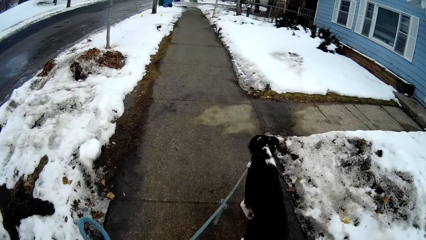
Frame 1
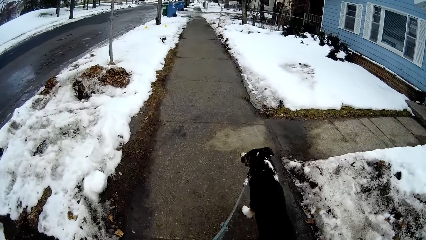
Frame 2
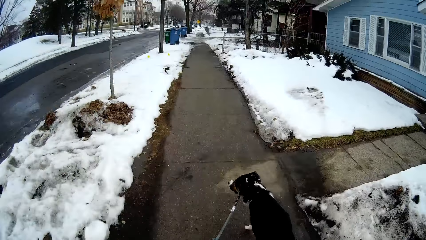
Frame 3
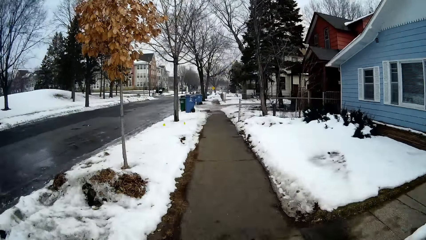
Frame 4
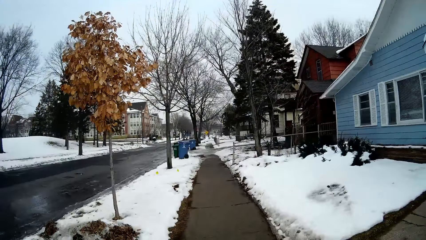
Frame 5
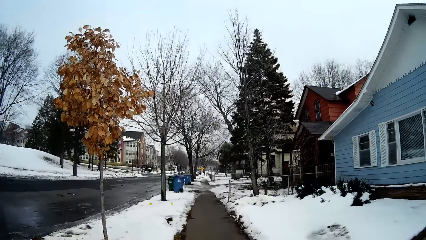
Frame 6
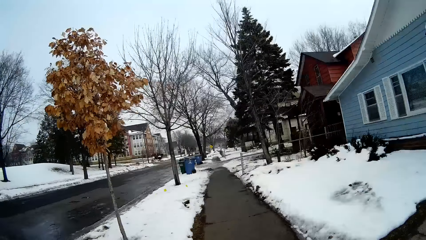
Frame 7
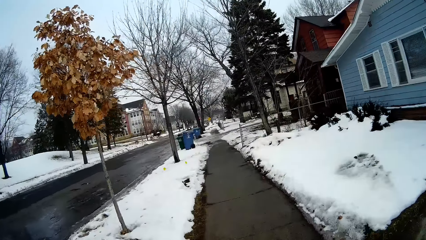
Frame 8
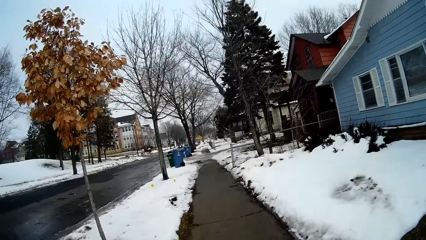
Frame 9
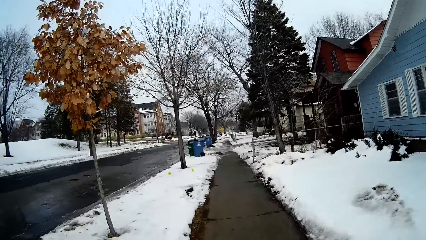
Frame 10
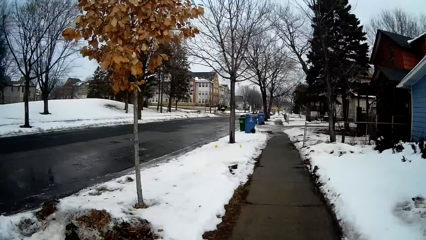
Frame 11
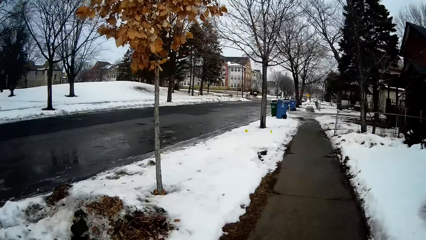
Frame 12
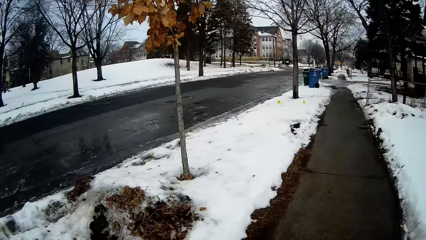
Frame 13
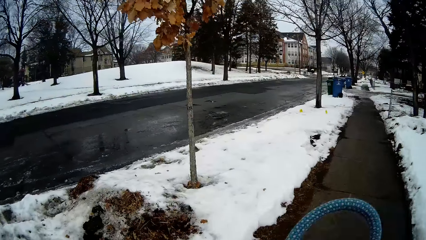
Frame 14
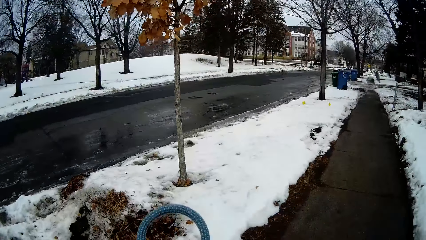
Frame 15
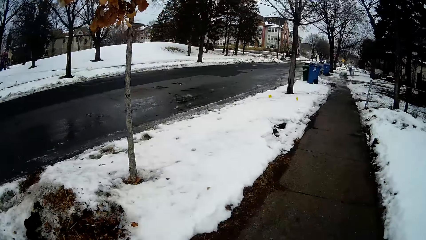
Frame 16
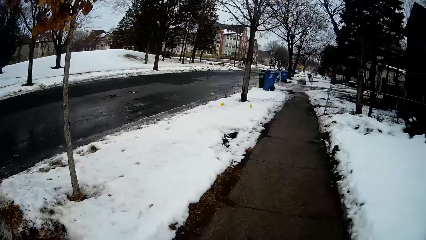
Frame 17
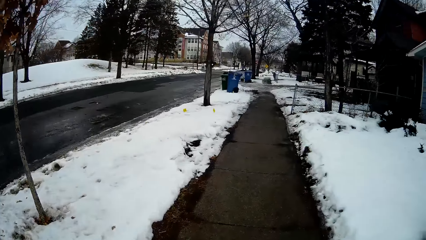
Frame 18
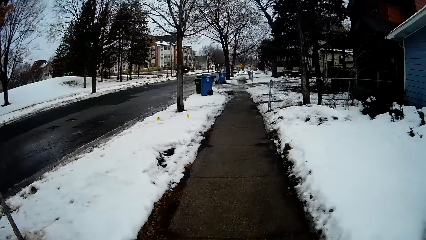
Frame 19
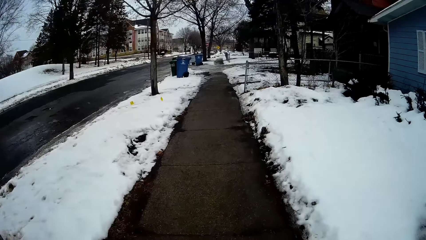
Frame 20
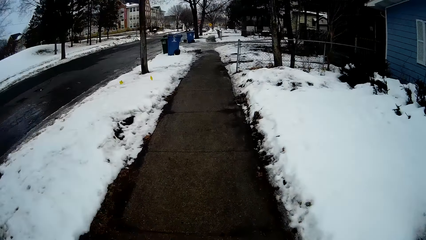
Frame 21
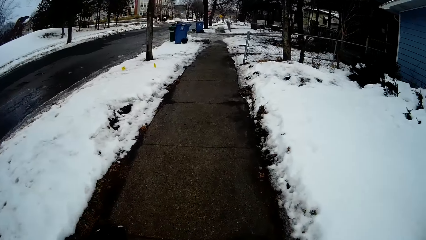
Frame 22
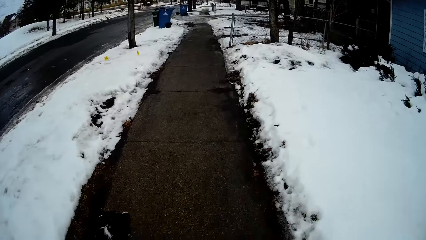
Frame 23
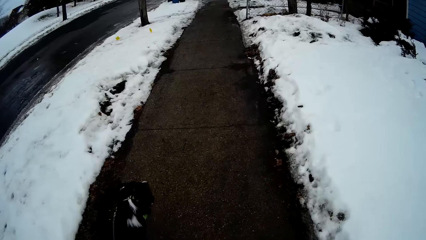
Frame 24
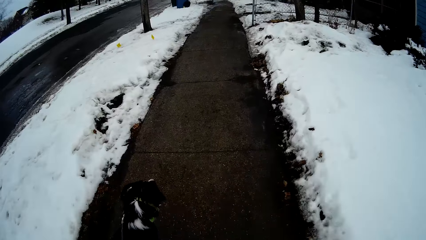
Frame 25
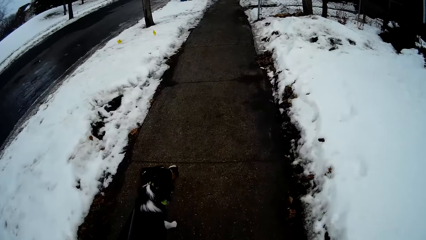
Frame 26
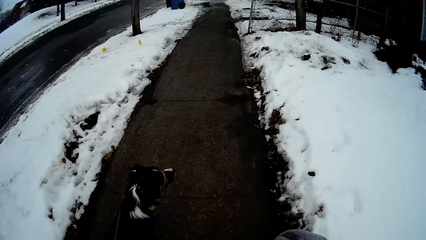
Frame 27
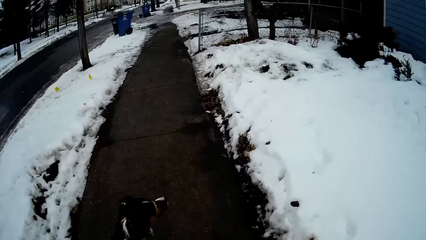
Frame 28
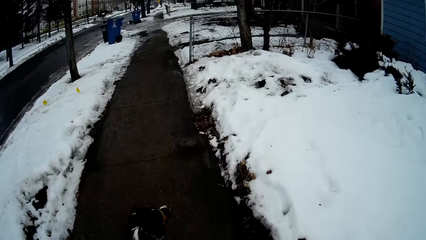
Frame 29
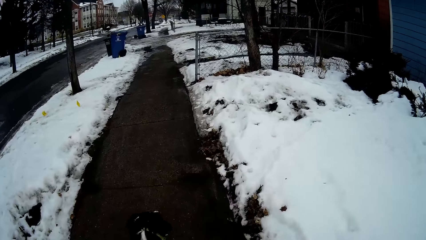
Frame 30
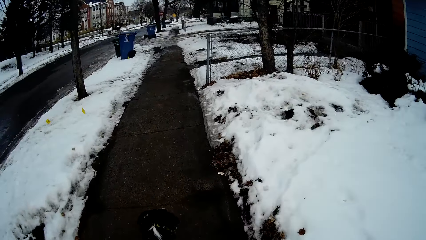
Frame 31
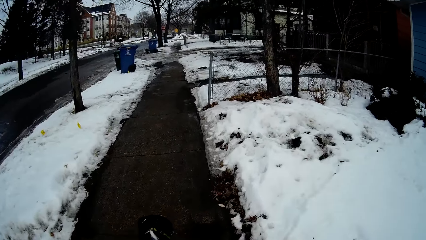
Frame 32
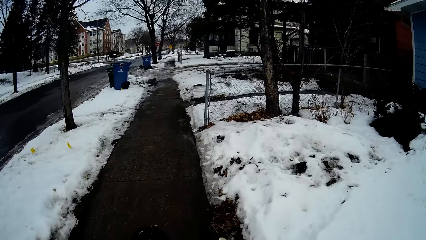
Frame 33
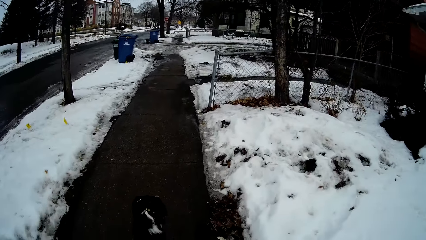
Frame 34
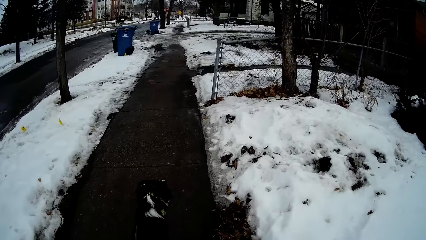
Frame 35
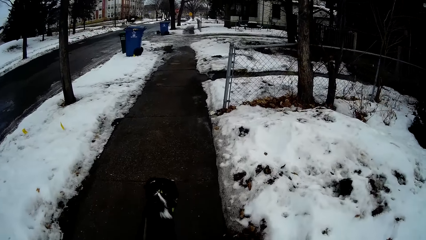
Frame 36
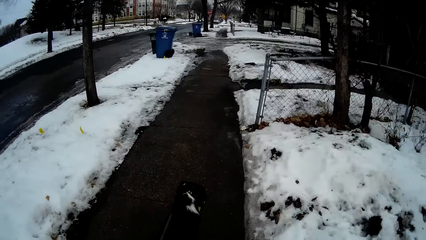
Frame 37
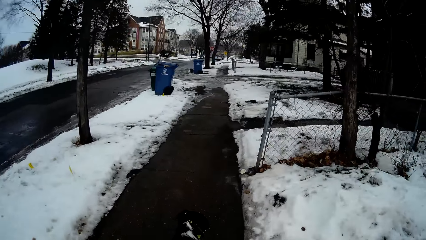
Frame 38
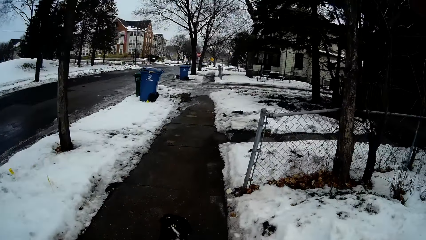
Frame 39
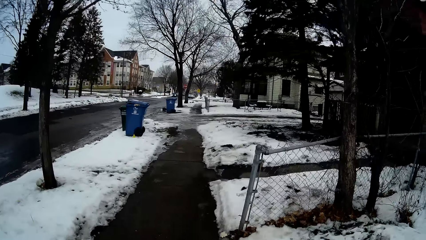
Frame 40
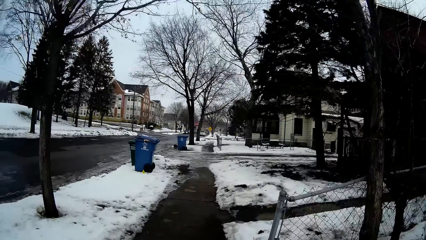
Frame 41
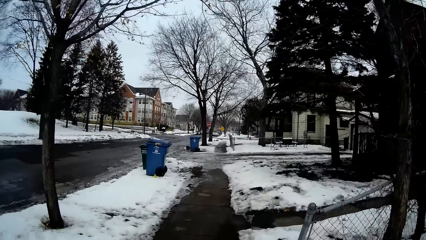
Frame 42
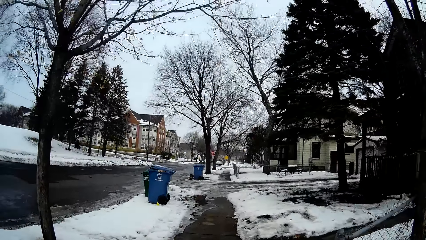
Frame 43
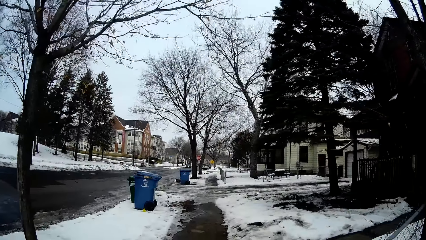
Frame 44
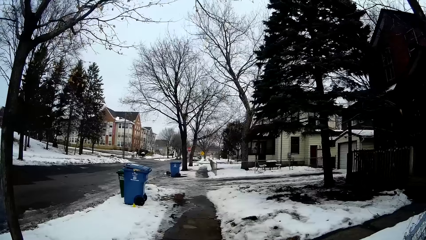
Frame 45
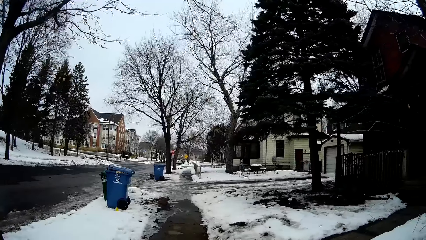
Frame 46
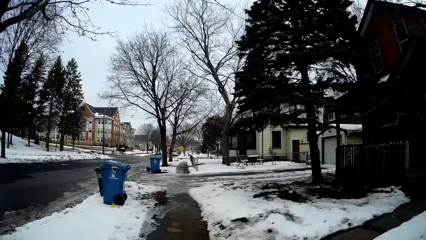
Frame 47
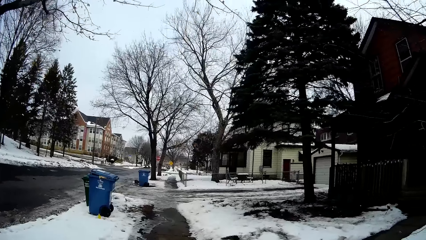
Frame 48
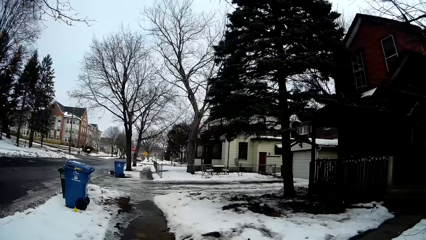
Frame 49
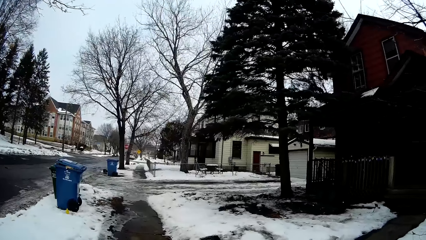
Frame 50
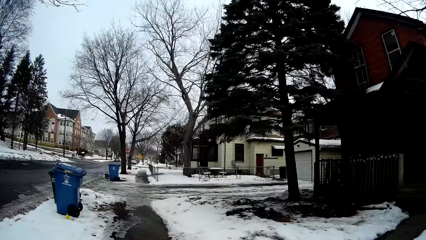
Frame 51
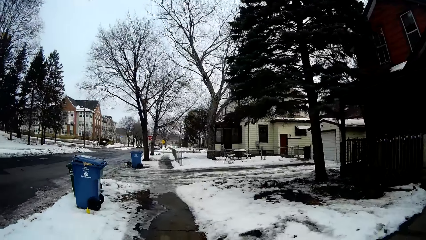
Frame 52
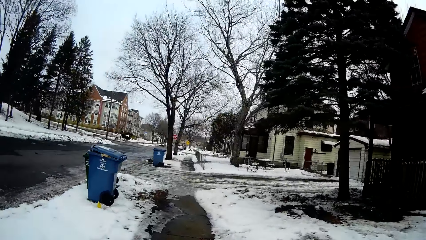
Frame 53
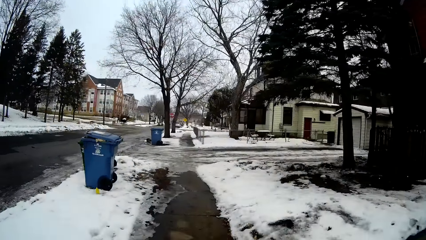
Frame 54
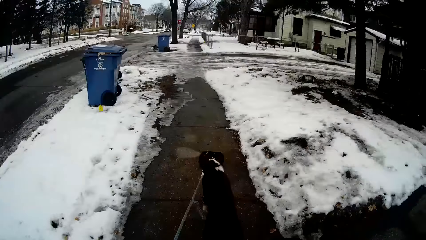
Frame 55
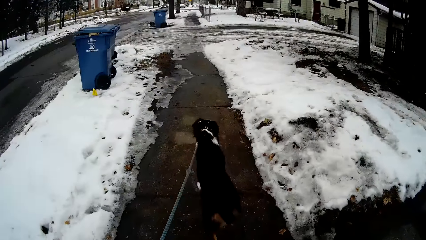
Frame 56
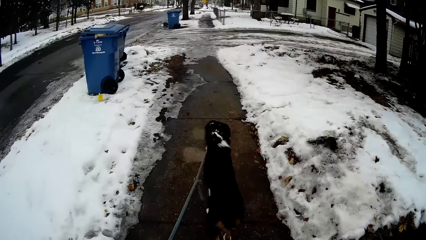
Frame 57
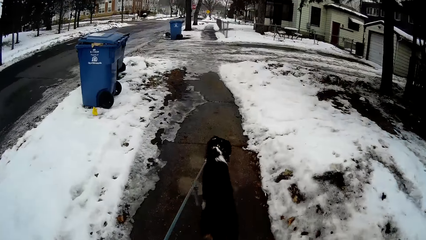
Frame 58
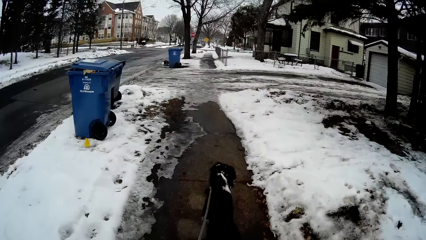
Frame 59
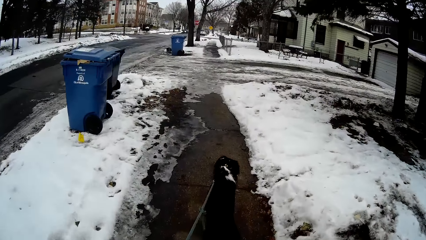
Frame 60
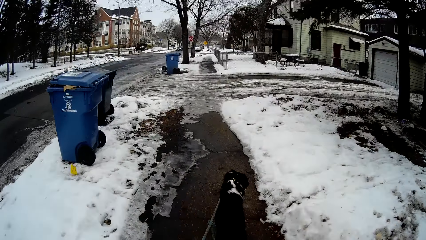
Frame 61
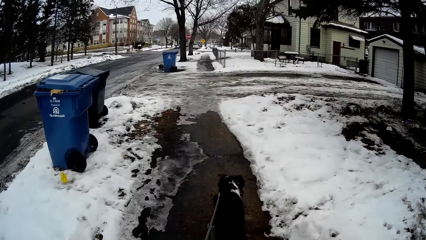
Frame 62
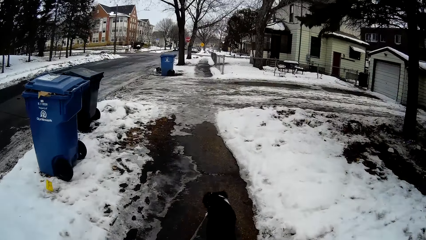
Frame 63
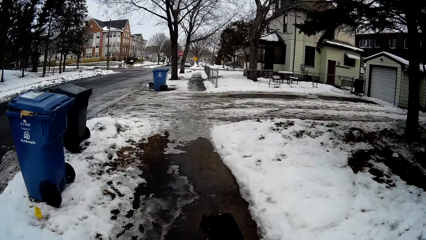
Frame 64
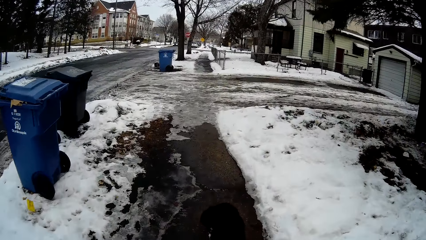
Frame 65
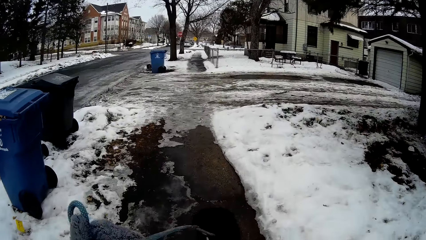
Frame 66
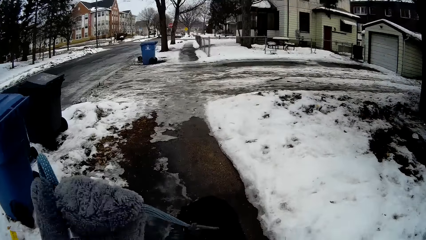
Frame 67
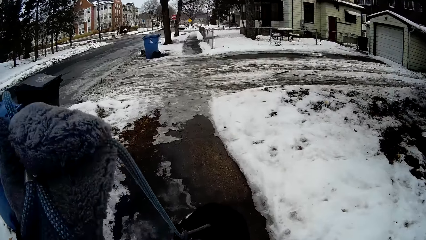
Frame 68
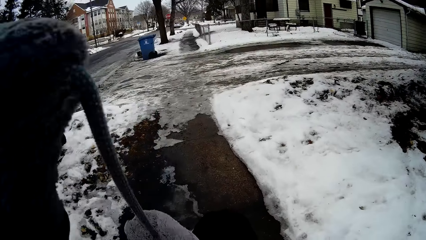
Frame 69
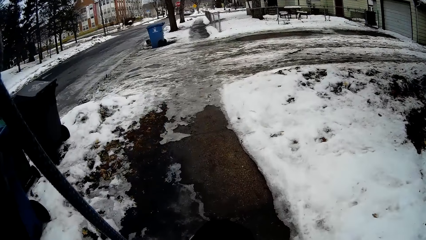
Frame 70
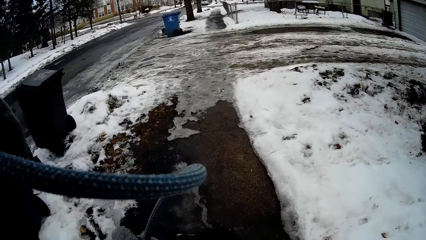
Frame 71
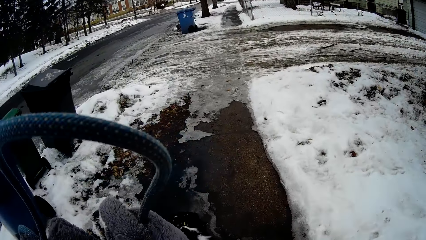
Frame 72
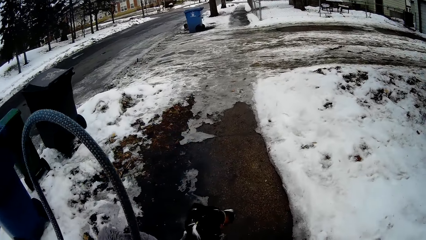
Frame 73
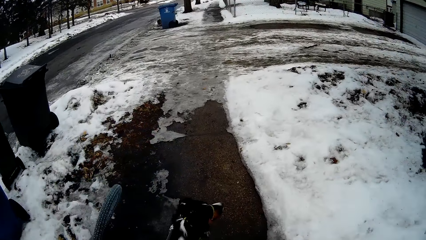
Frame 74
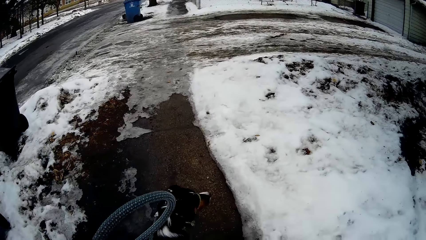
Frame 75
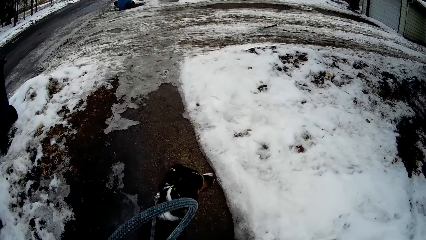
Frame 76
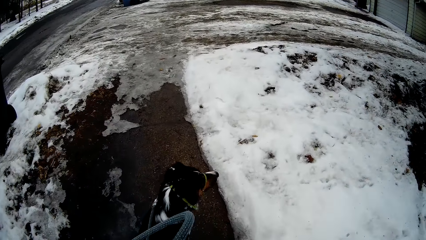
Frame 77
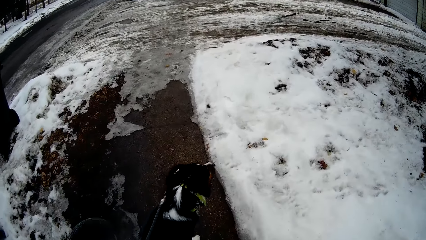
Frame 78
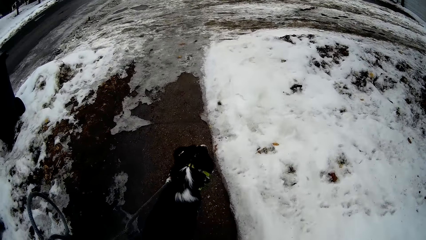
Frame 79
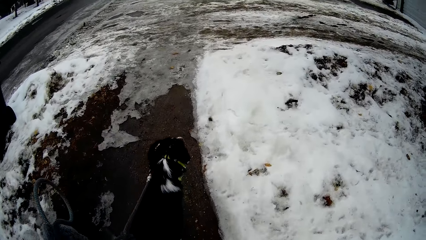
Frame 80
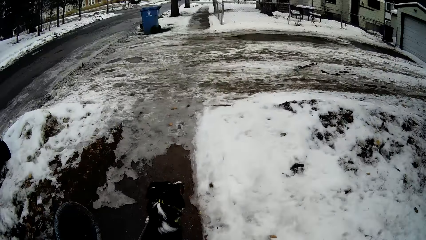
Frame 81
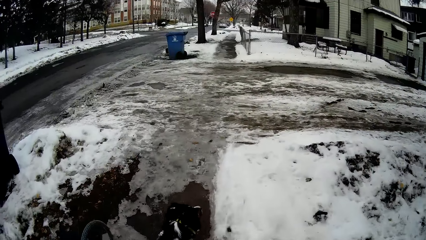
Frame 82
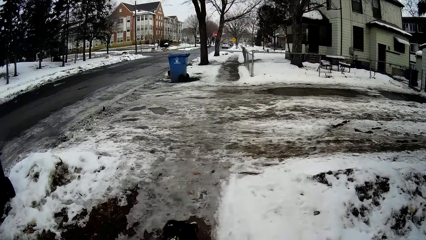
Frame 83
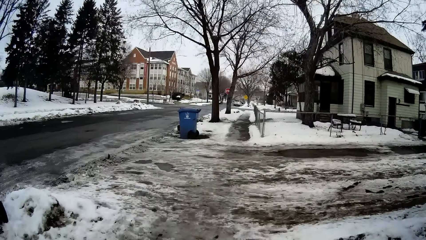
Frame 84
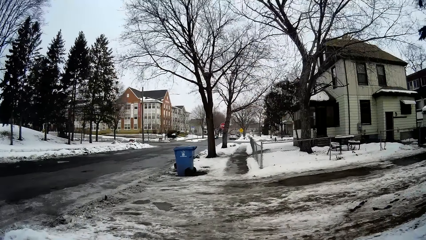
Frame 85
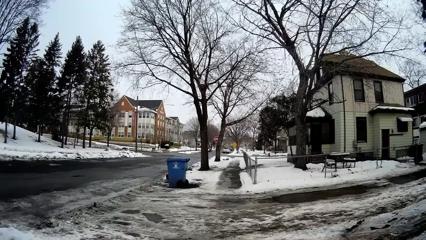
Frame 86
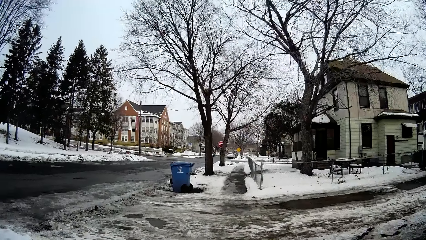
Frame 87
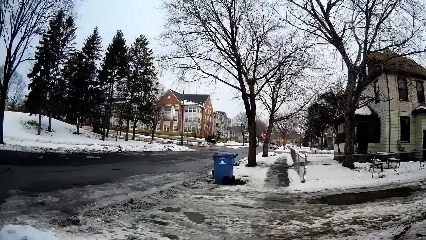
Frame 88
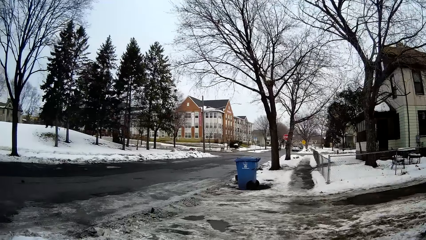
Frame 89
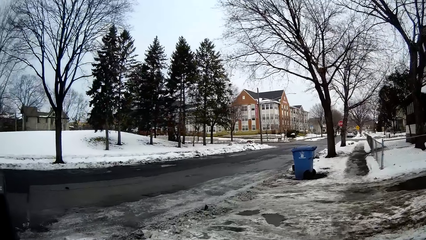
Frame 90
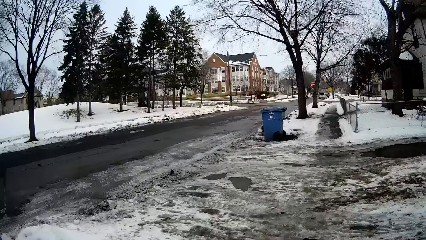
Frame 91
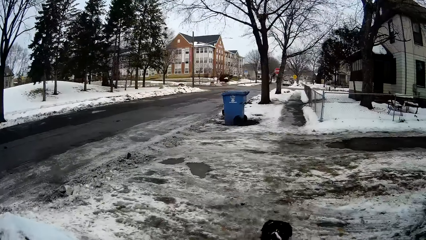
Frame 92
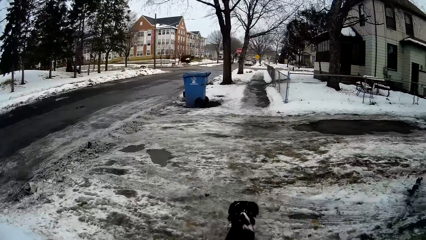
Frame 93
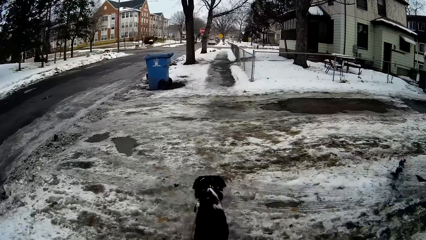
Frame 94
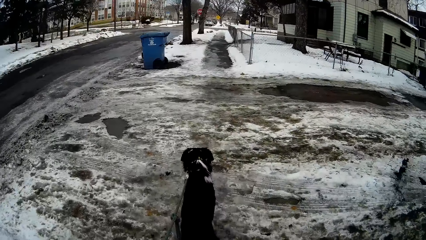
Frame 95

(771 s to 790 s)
The camera wearer lifts the dog rope. They lift the dog rope again. They control the movement of the dog with the rope. They walk along the sidewalk holding the dog.
